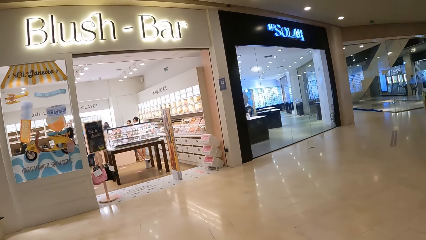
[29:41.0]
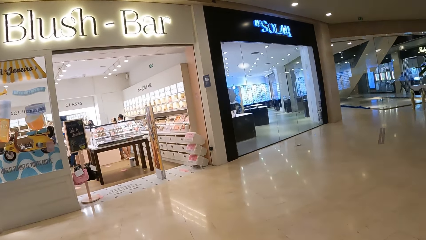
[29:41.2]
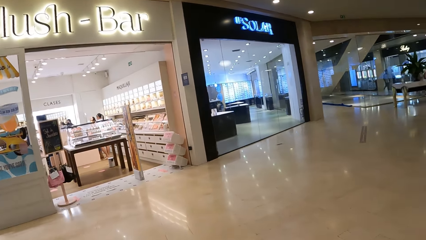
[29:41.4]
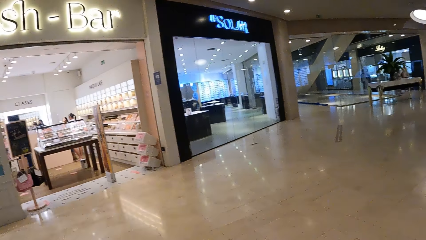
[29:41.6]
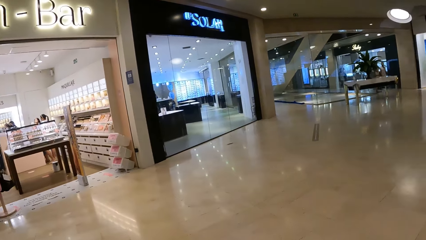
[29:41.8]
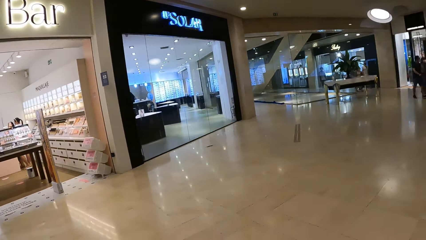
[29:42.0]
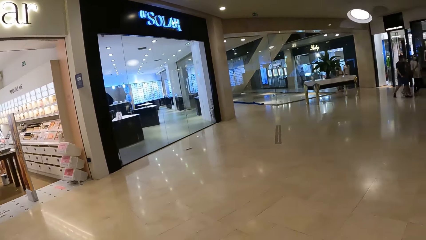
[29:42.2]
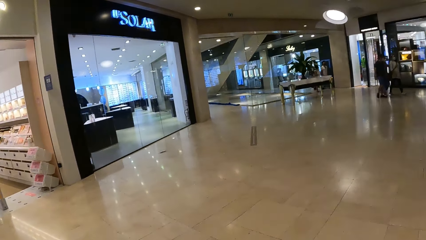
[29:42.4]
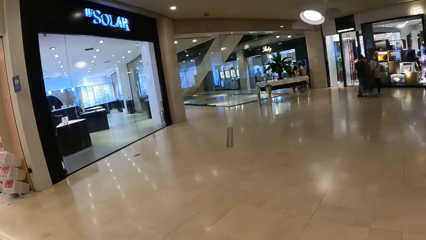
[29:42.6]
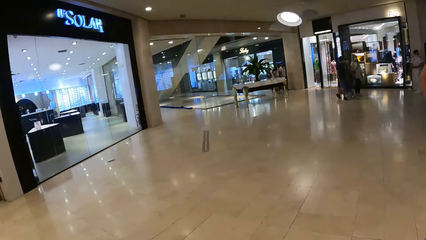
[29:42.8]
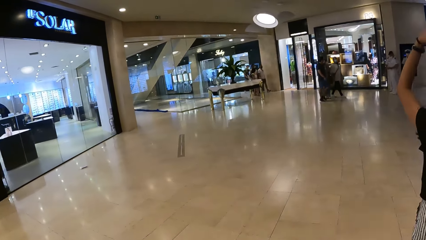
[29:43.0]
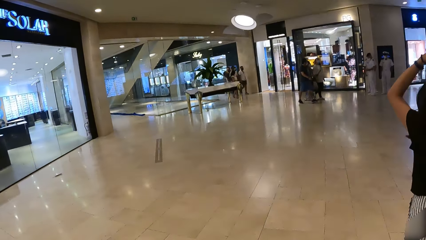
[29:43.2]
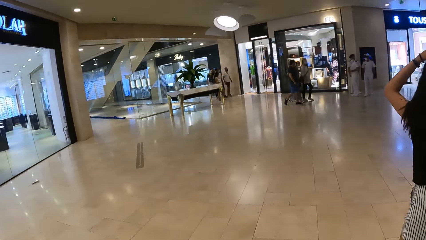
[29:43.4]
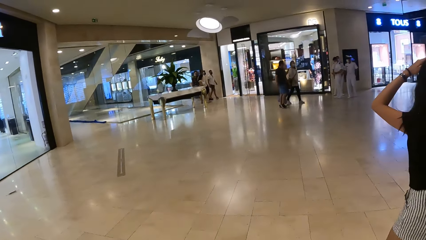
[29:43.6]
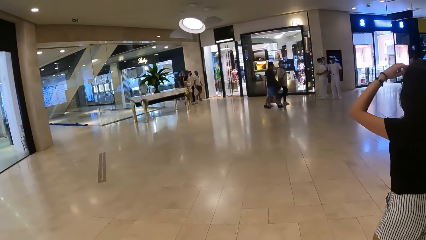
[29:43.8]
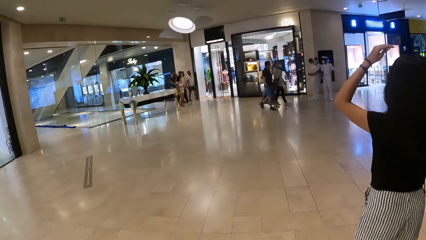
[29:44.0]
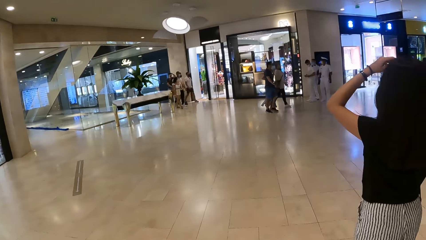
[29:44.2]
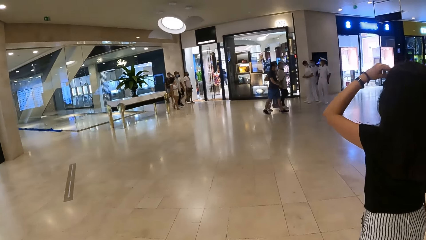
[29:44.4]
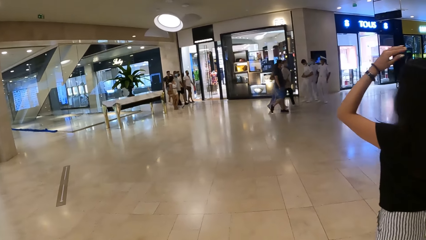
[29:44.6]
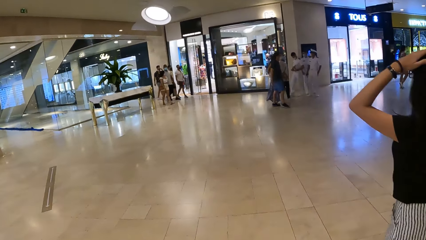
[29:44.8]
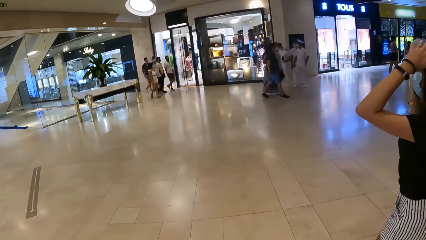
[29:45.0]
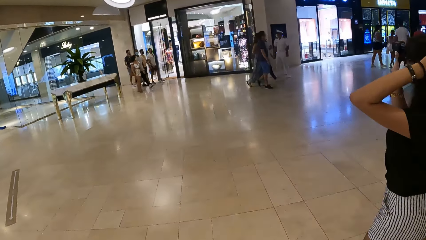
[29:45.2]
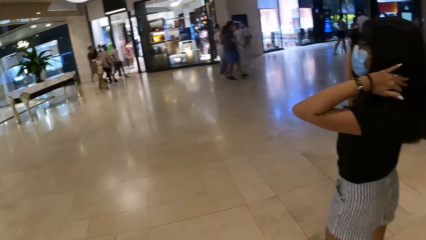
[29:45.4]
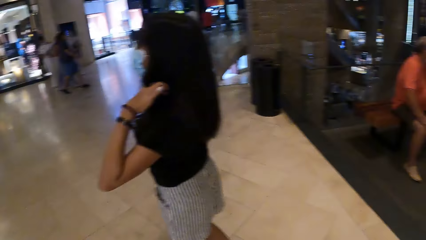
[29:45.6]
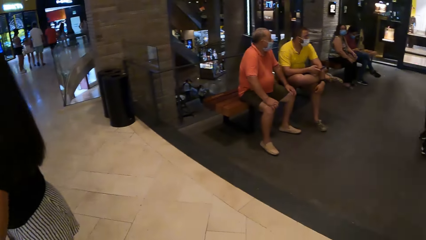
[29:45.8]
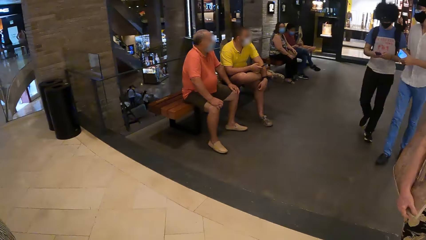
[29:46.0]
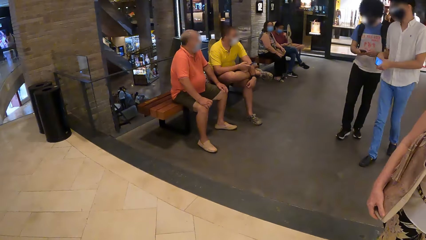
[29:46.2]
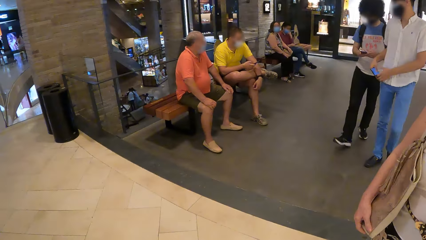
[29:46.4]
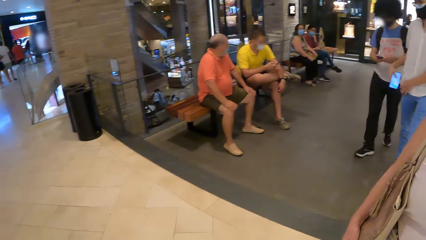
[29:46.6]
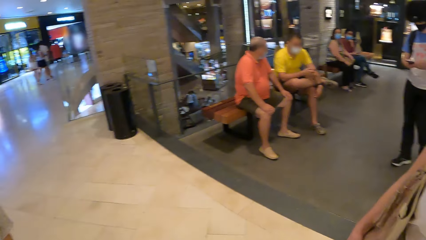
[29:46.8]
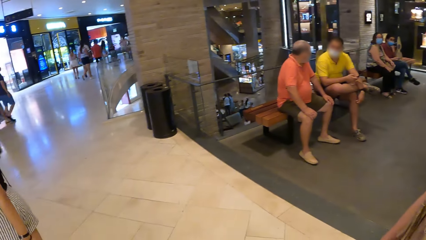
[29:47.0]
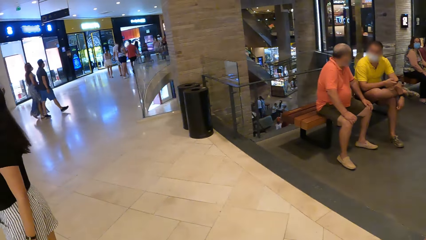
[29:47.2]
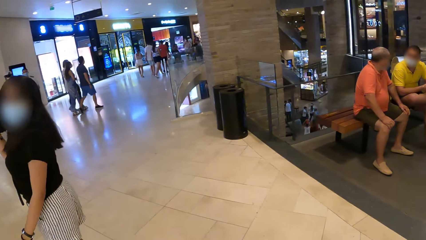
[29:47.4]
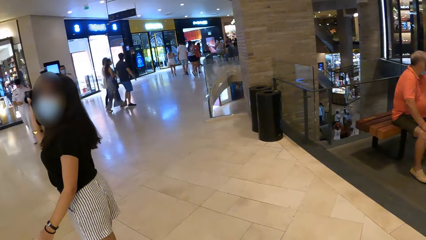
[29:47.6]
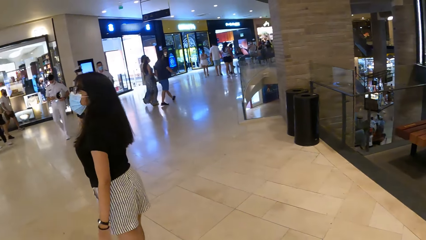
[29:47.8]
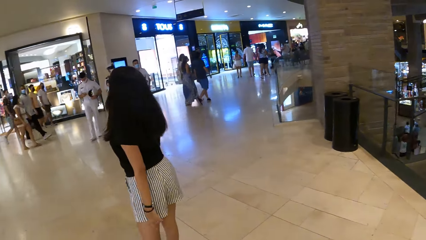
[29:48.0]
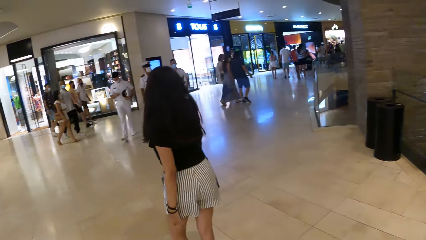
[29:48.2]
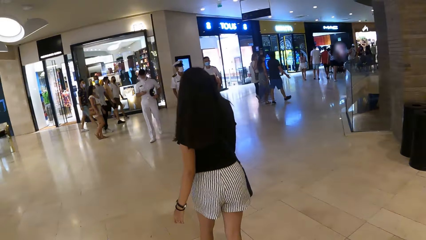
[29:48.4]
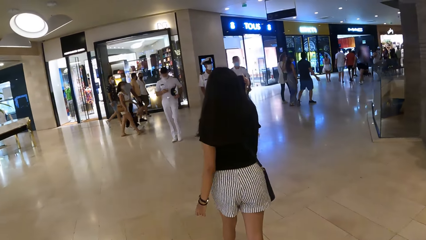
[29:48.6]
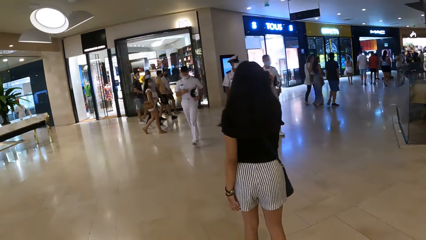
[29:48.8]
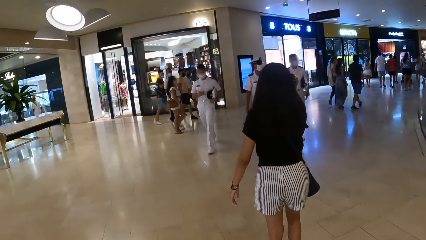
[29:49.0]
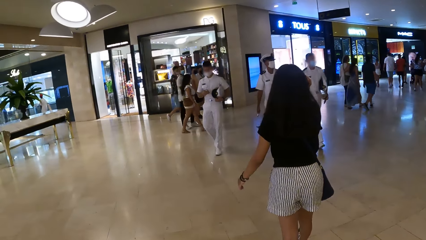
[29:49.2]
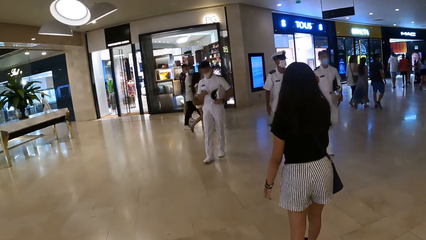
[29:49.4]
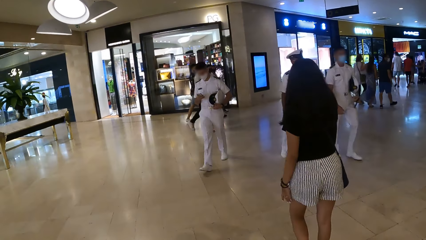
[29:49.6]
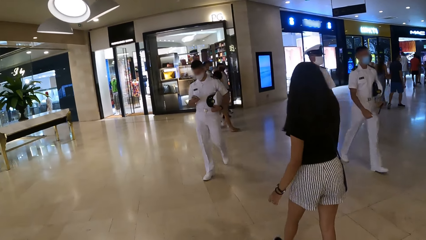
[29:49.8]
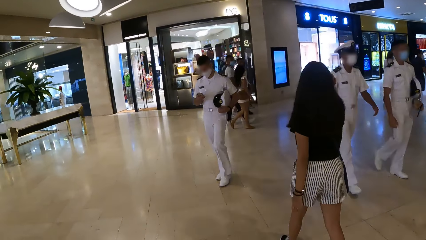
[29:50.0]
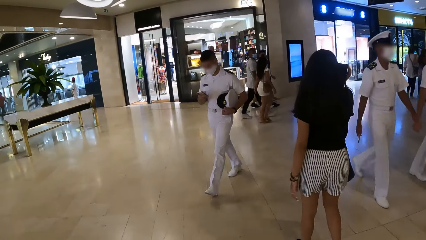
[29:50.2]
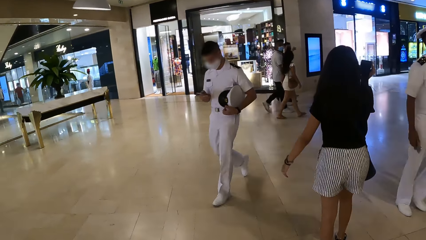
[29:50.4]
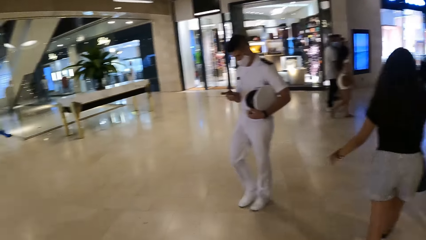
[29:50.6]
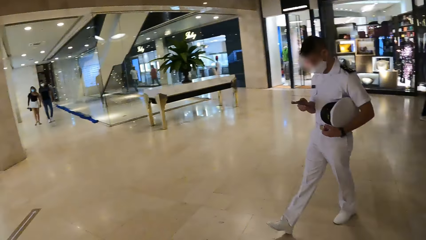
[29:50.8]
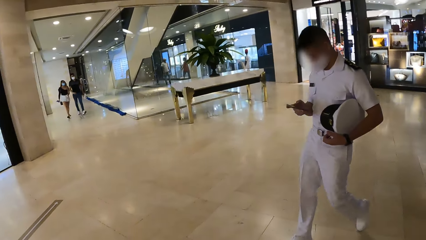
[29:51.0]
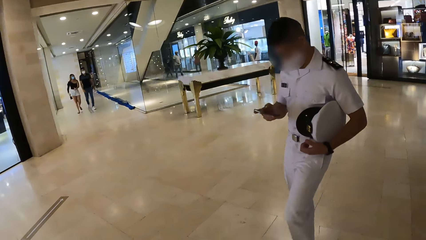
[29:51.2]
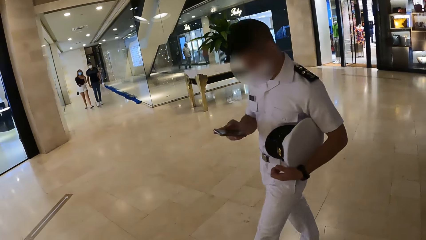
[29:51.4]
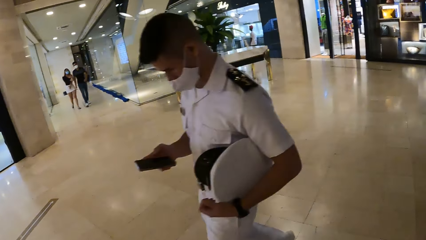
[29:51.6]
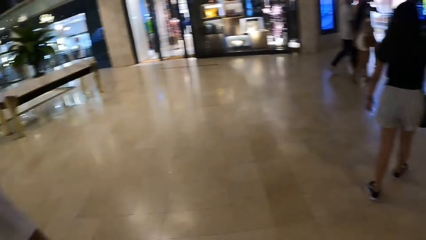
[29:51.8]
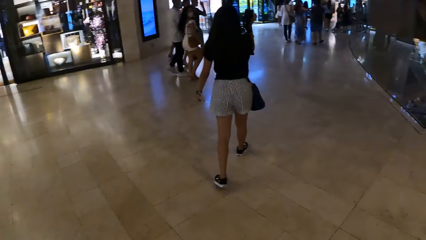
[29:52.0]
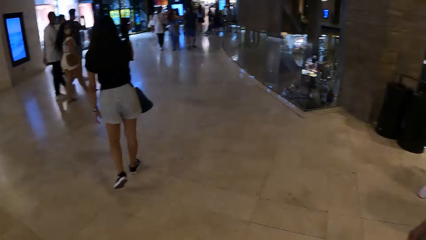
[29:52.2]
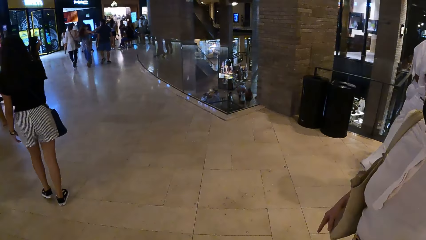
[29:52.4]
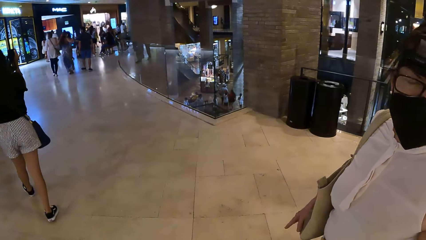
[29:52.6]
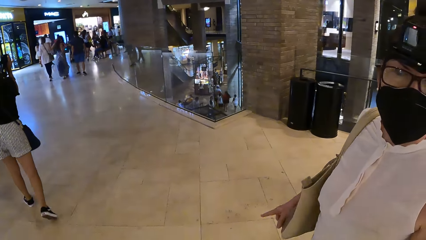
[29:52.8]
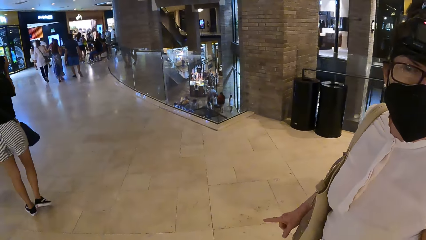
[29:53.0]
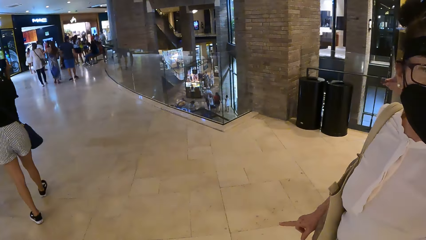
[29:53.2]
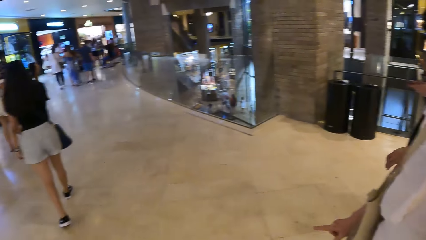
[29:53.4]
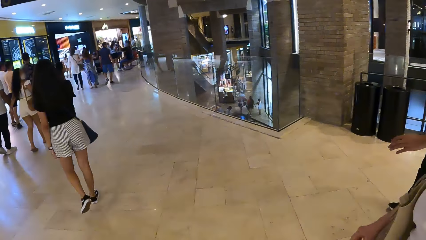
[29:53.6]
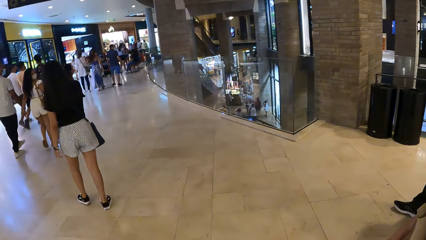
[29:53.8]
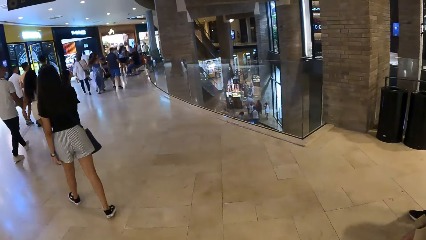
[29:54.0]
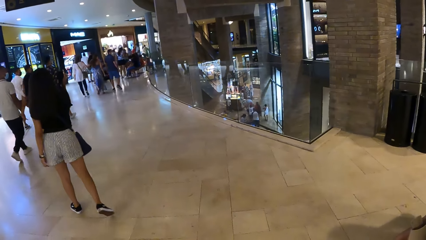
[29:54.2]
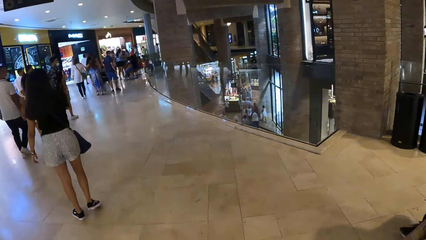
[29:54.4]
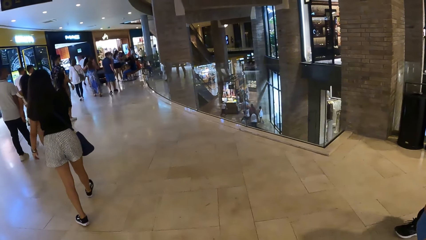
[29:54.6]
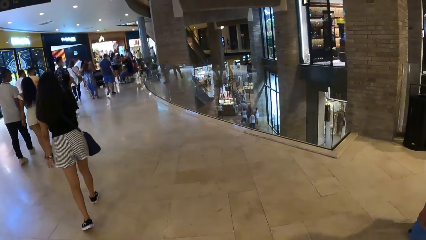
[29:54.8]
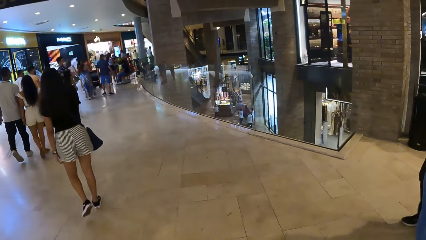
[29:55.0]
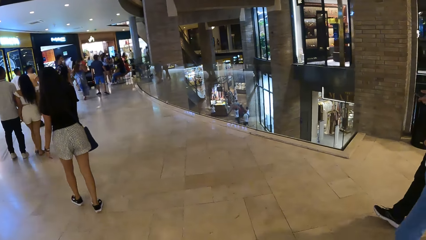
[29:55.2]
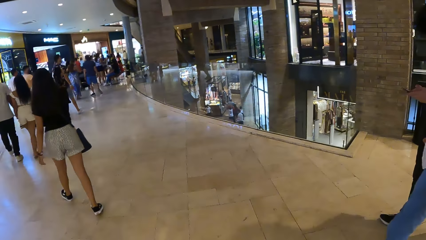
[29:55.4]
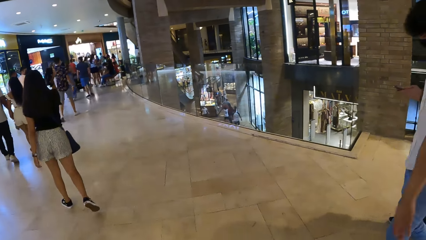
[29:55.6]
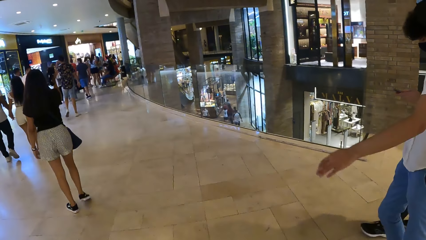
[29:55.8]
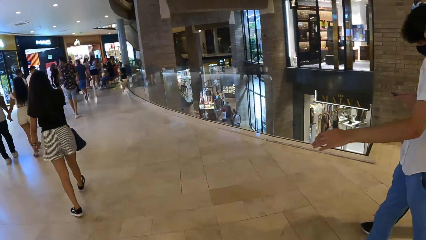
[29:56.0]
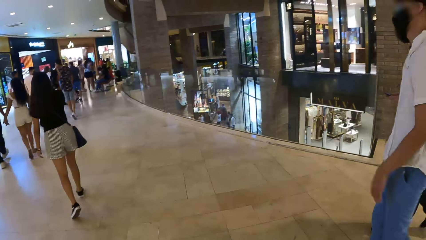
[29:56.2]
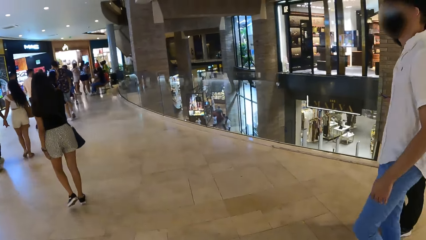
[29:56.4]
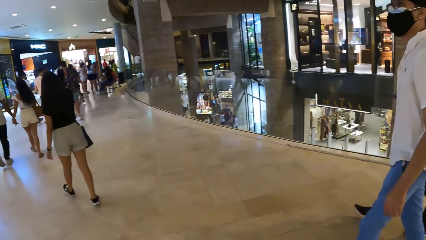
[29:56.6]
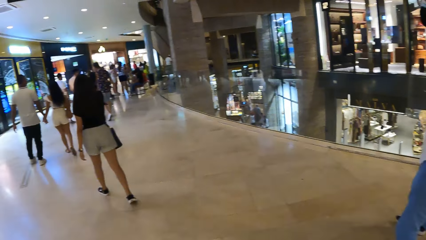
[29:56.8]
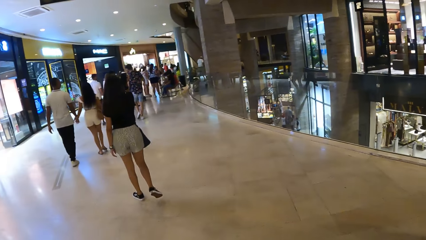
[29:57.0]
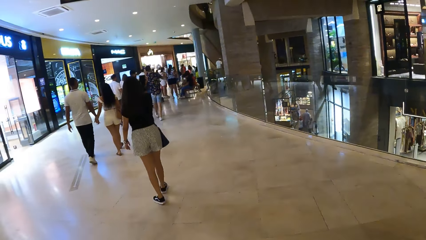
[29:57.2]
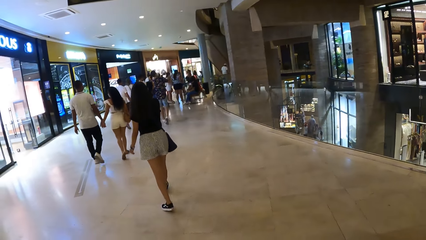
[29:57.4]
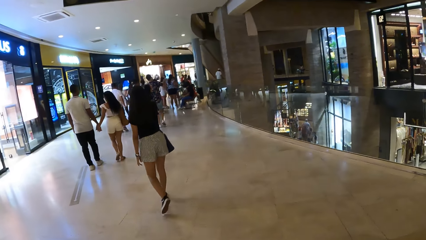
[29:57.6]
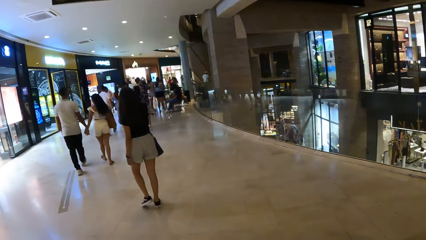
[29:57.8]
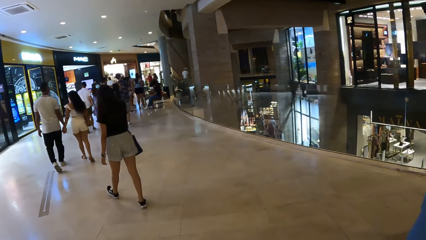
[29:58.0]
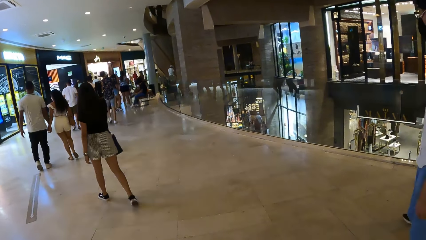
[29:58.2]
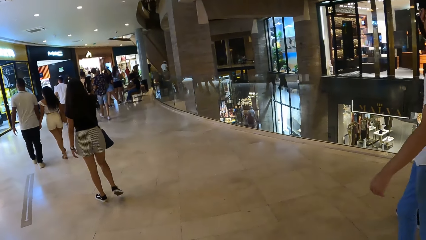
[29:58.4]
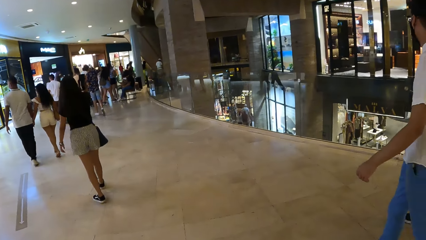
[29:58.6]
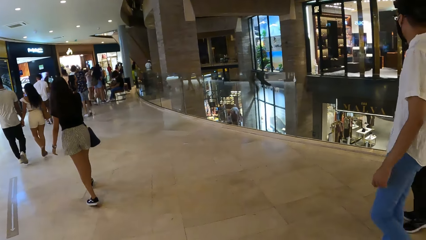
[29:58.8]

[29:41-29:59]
The camera wearer walks along with a woman. They turn around. The woman touches the hair with her left hand. A man walks with a phone on the right hand. The woman walks along. The camera wearer turns around. Another woman looks at the camera wearer. The first woman walks along. The man walks along.
